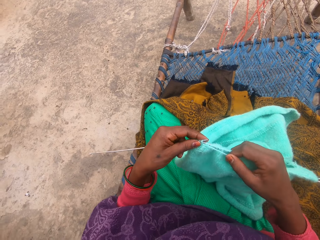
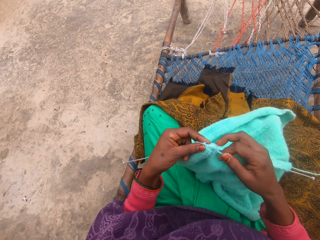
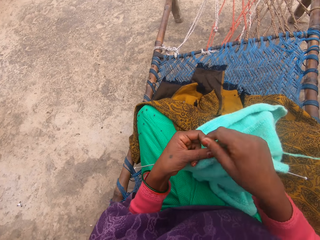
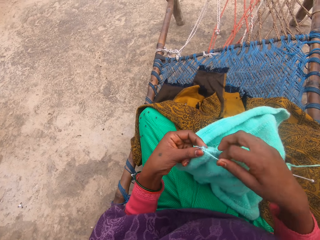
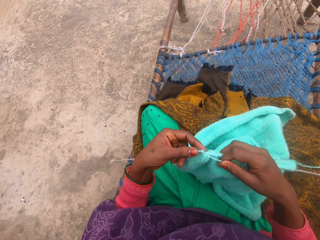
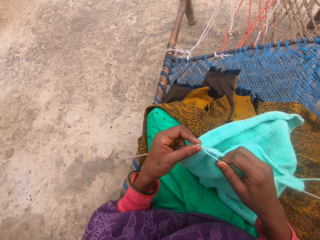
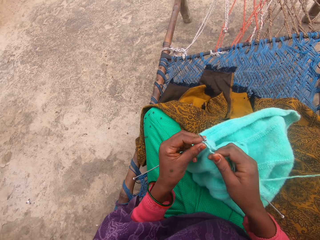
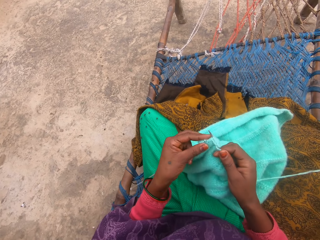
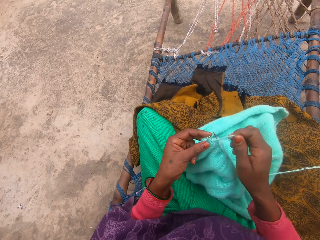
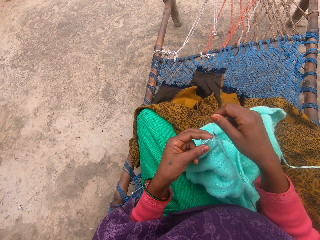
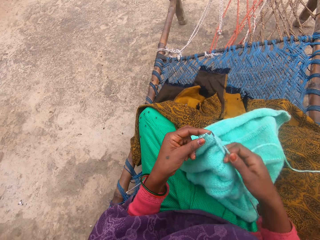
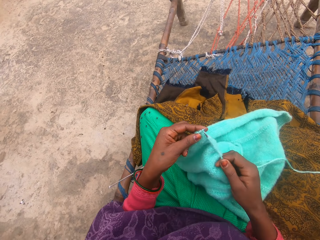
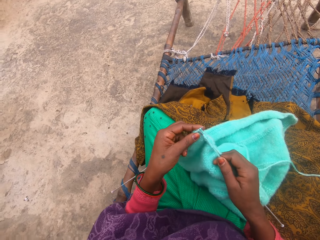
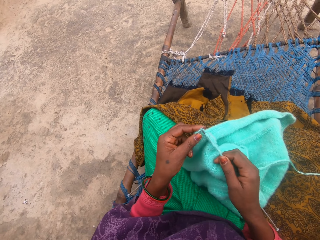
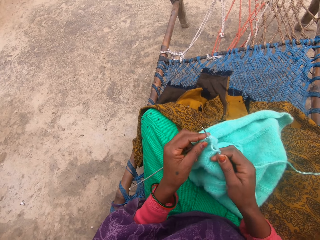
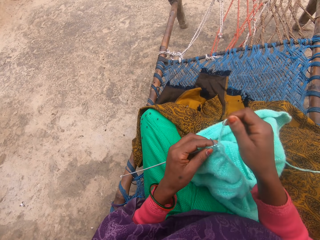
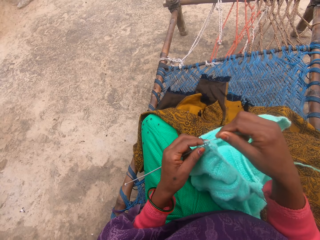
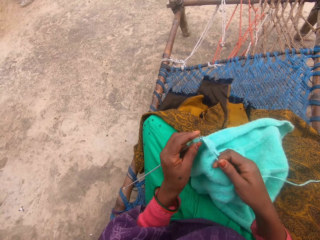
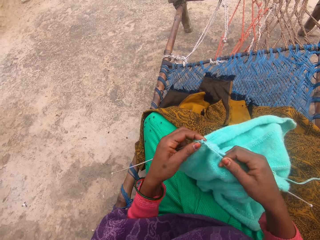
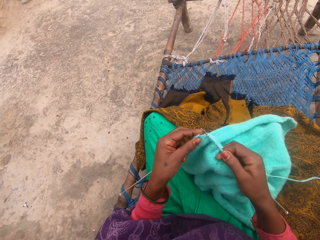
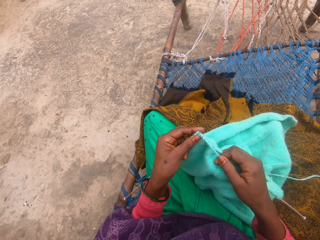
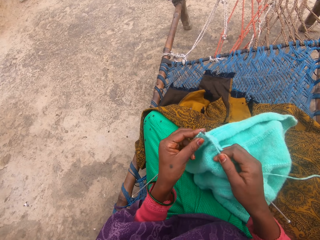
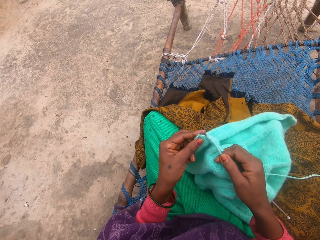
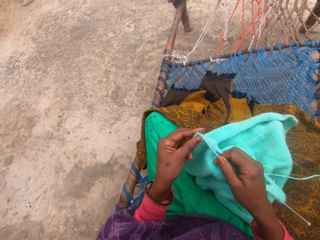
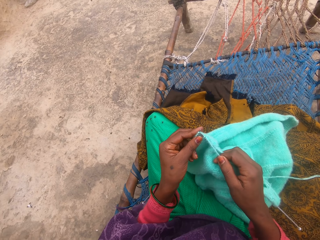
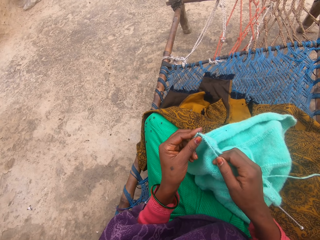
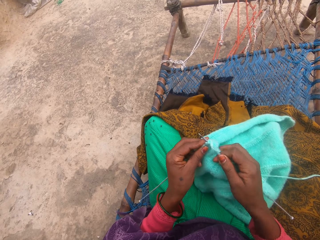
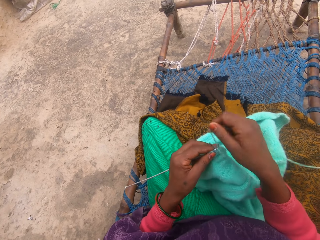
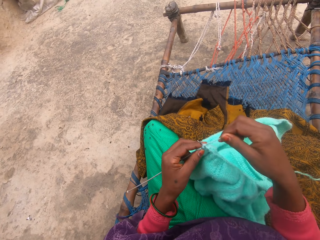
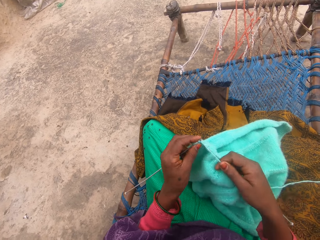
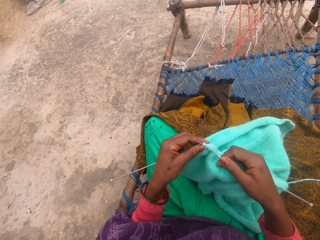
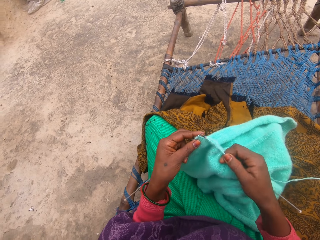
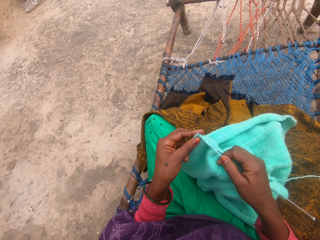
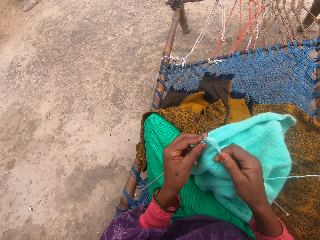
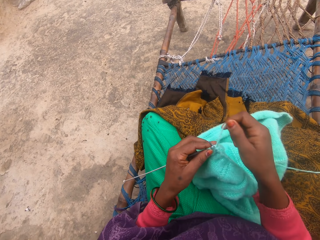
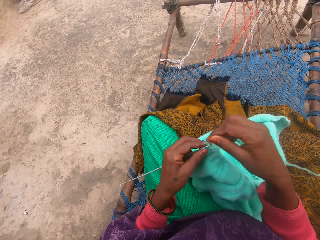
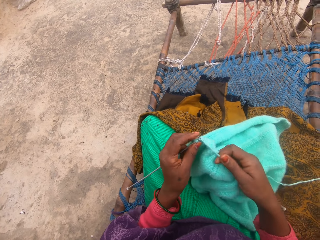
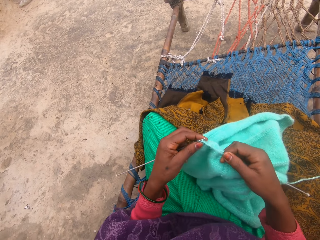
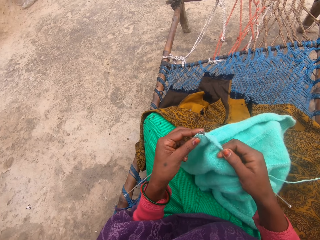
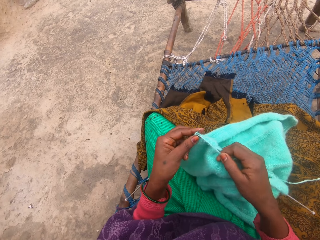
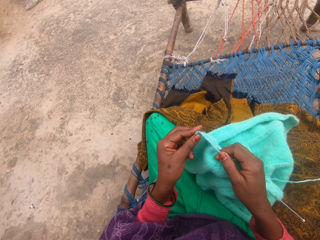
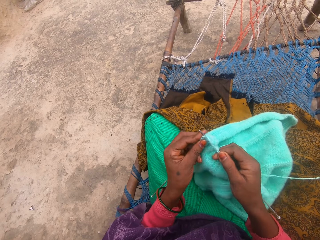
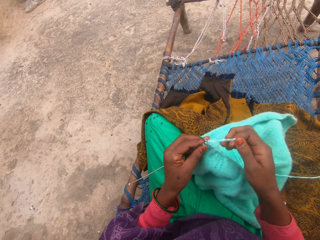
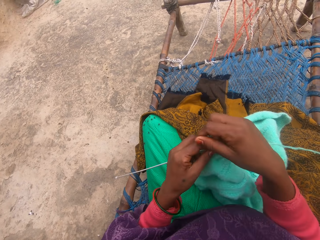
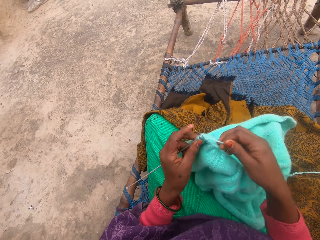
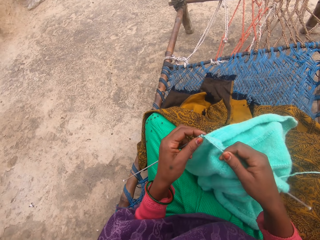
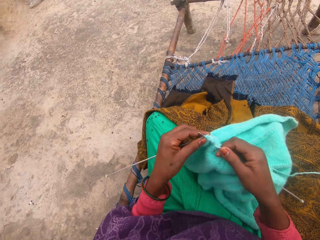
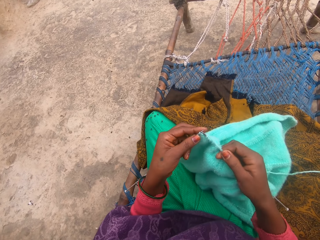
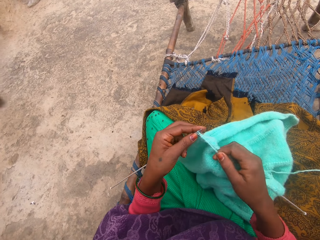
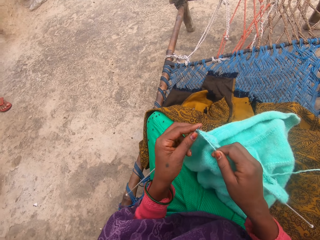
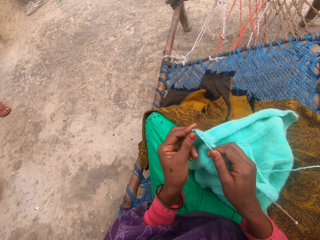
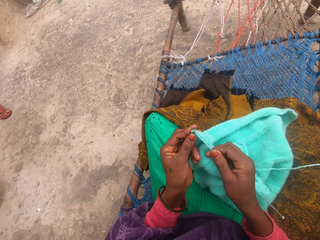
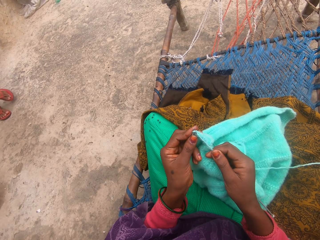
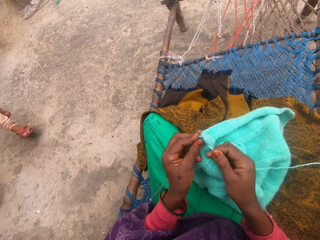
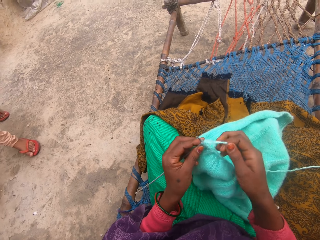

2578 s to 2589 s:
The camera wearer adds more yarn rope to the pin.

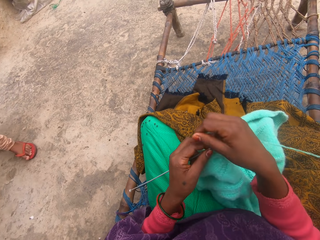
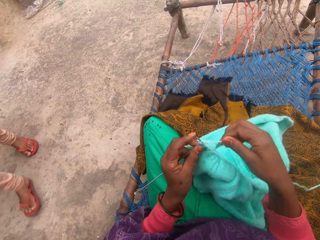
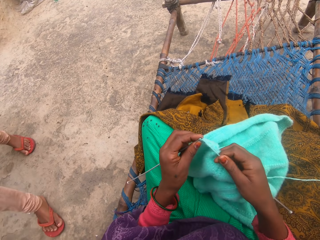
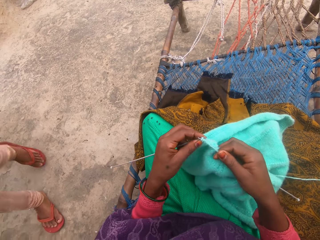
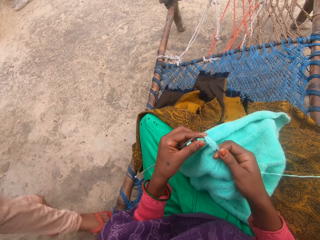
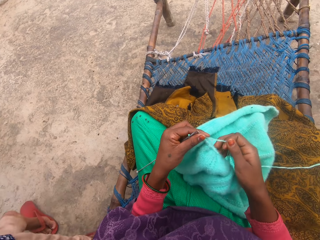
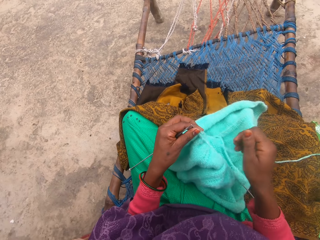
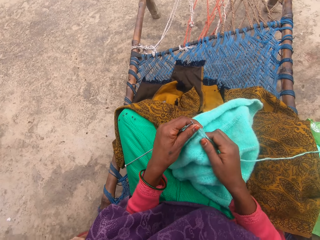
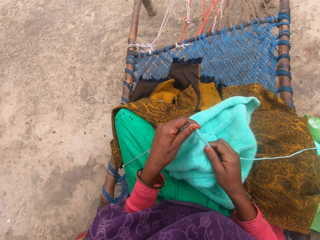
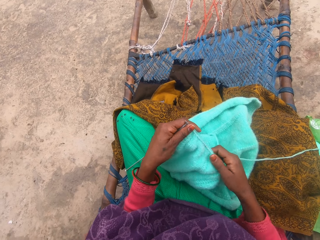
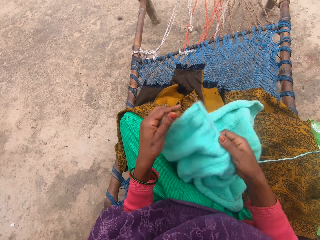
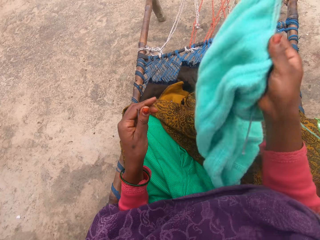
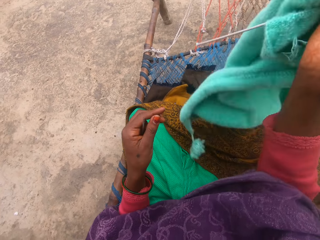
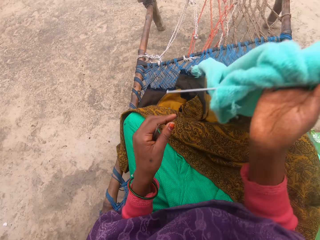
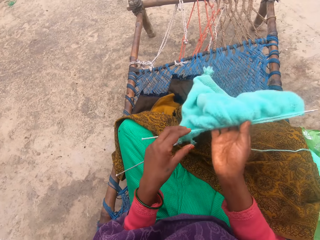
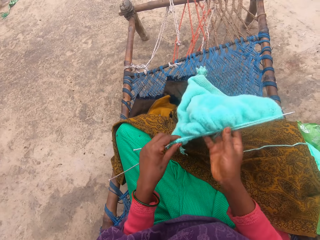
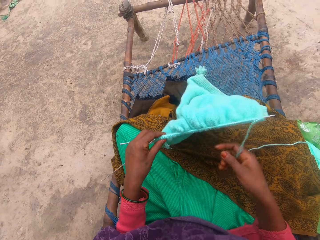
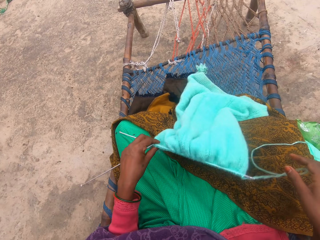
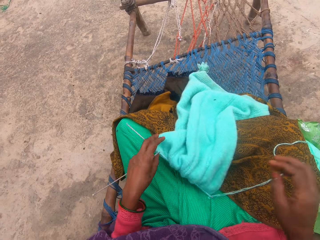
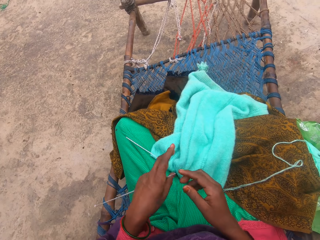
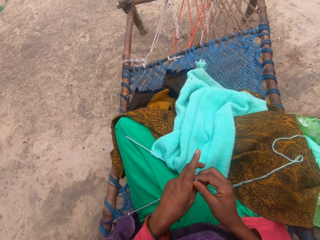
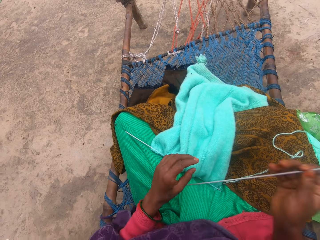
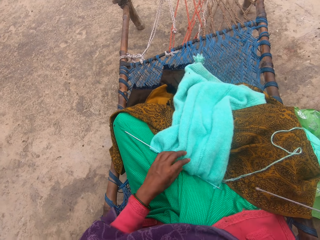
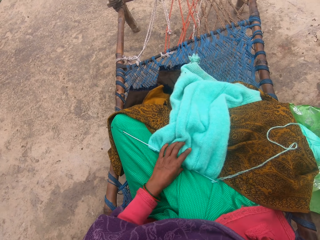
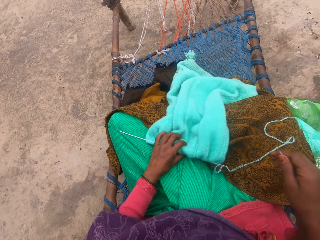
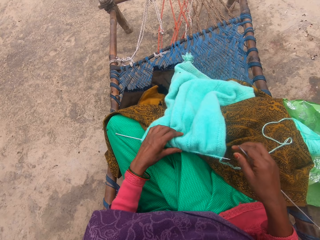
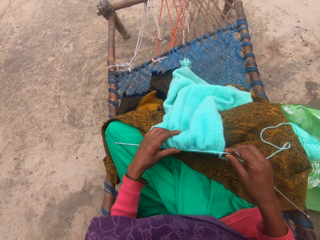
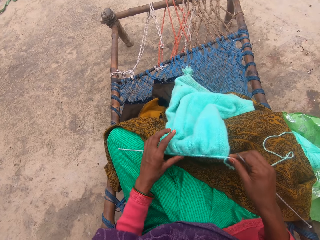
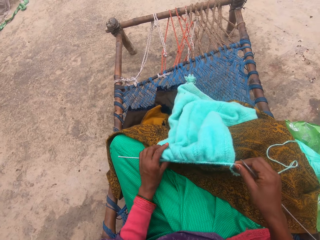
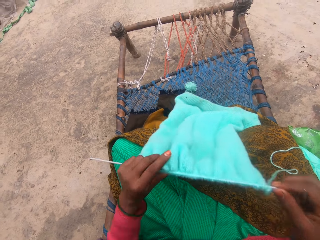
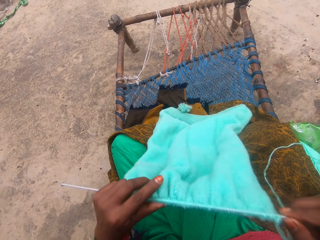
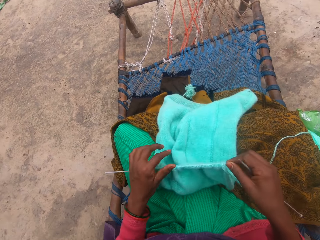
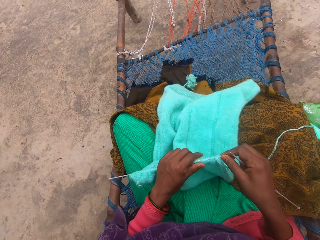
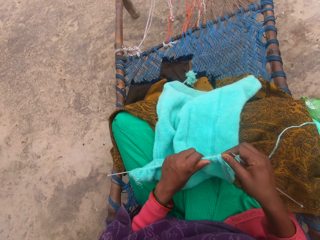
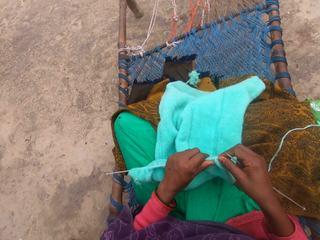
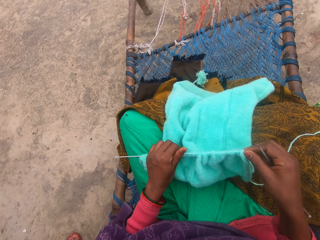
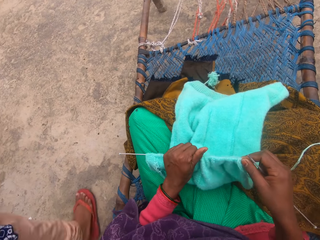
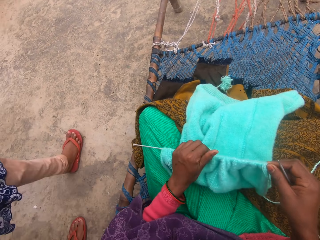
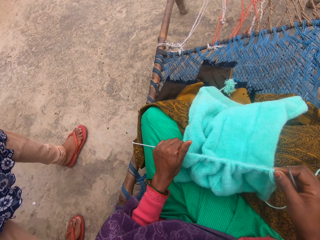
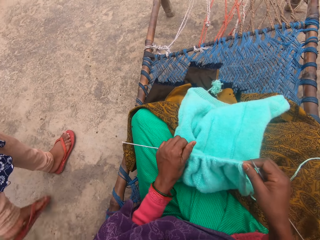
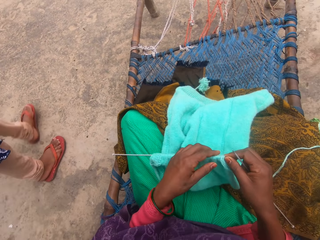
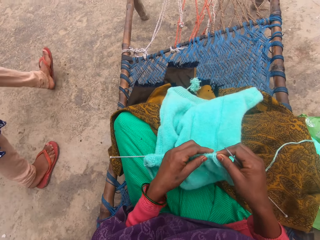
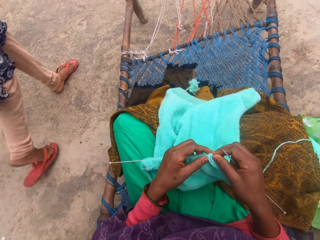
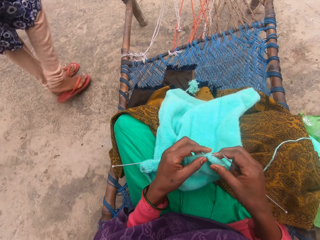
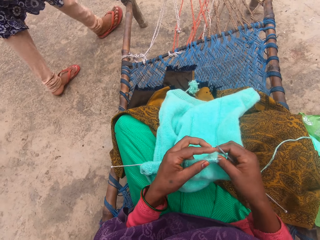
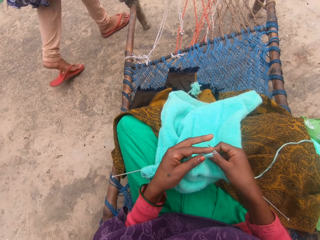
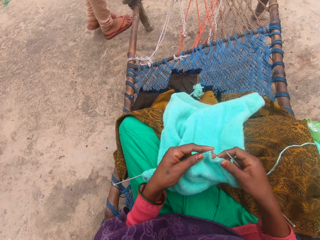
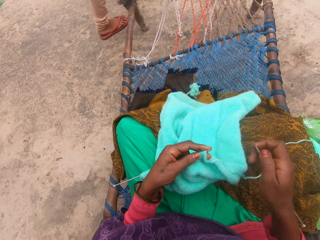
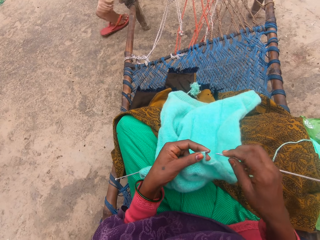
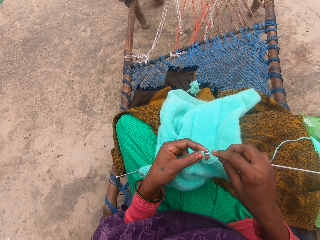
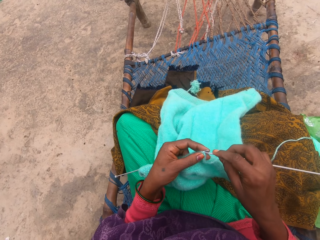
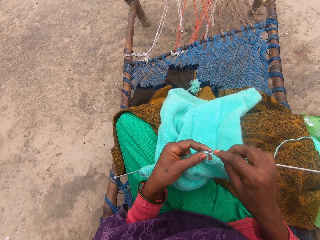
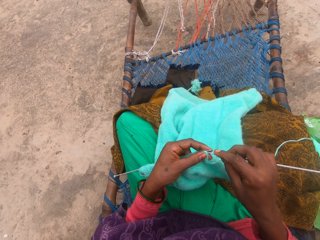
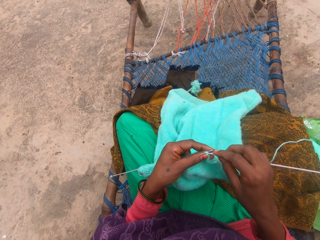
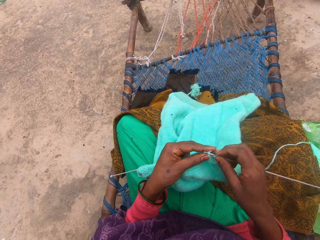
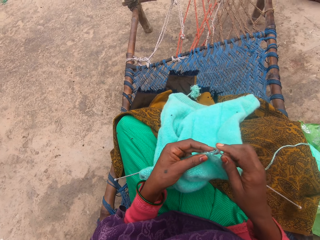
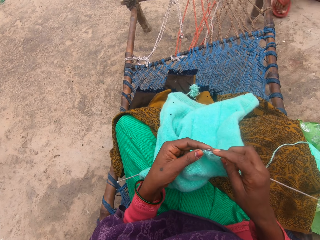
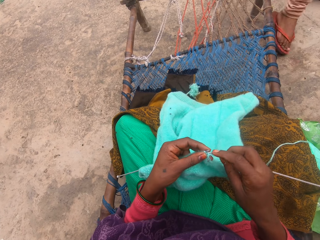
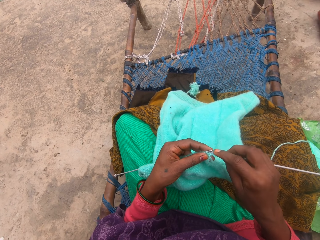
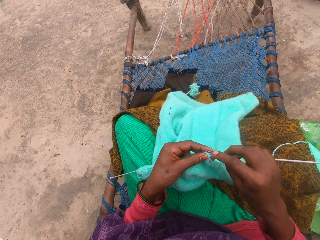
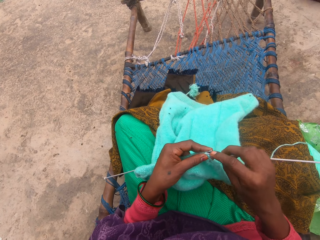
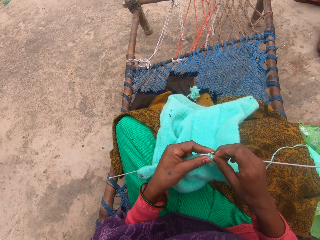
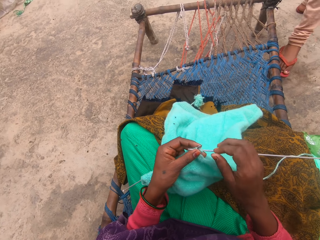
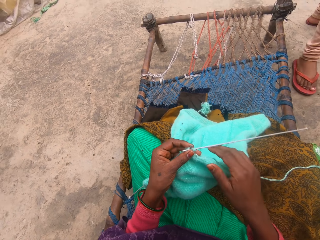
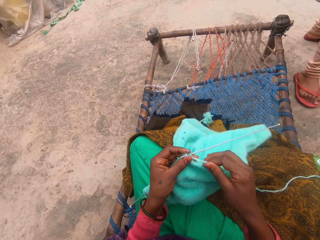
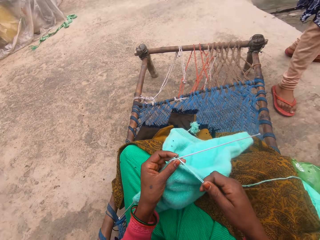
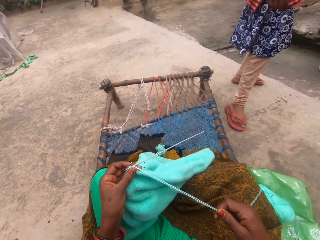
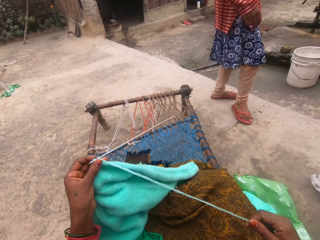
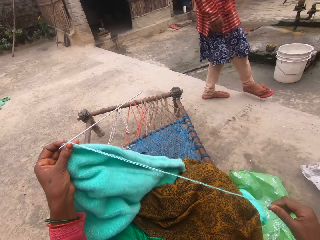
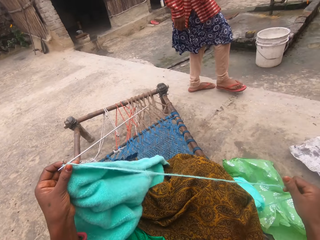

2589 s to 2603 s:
The camera wearer holds the fabric. They turn the material. They hold the knitting needle. They carry the pin with the right hand. They adjust the rope. A person walks on the compound. The camera wearer puts the pin inside the rope.
